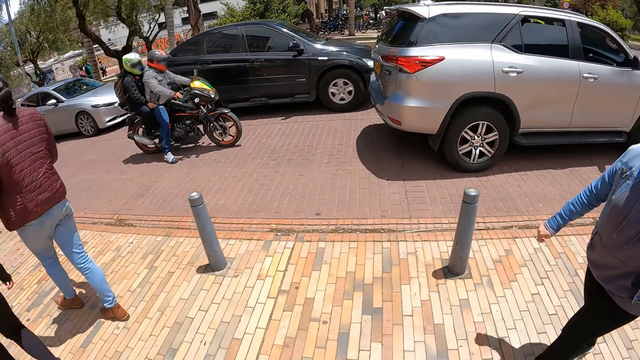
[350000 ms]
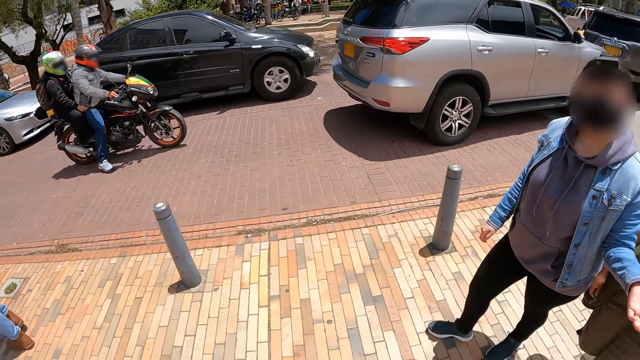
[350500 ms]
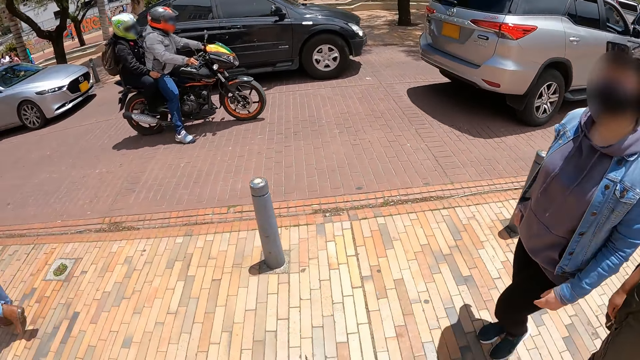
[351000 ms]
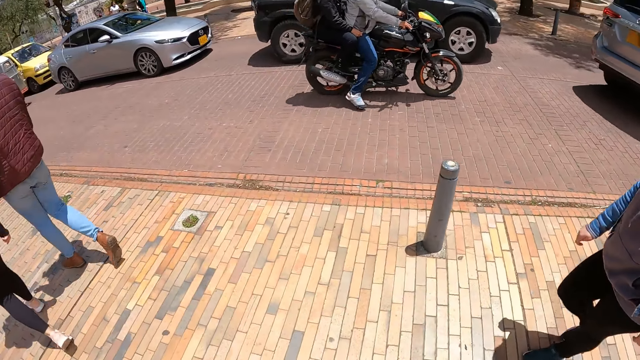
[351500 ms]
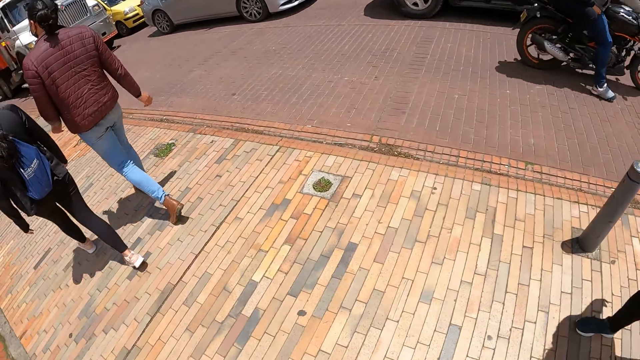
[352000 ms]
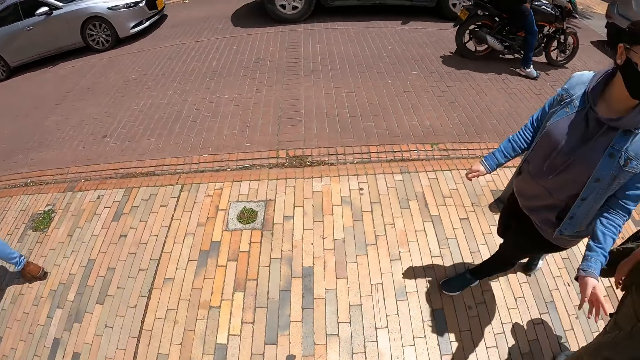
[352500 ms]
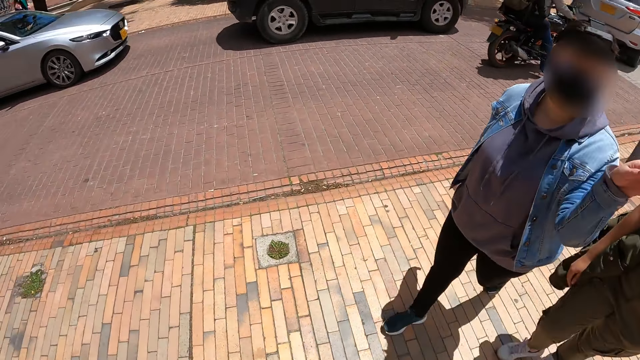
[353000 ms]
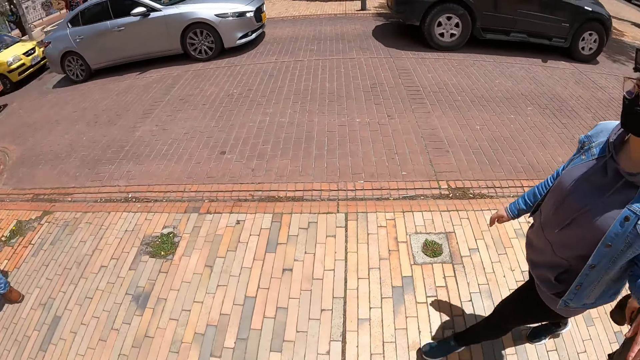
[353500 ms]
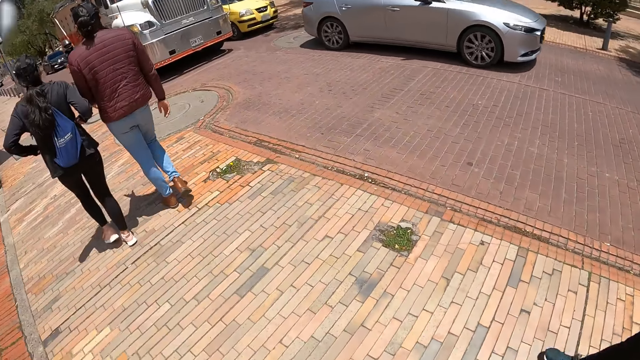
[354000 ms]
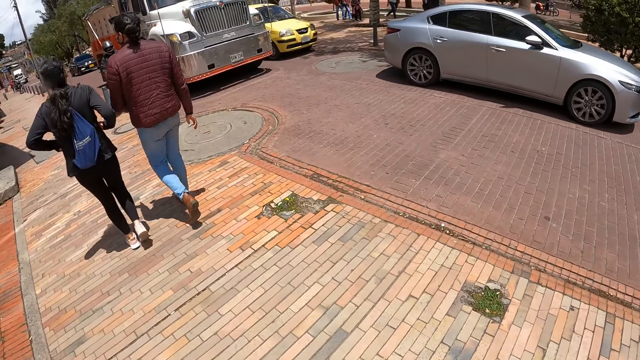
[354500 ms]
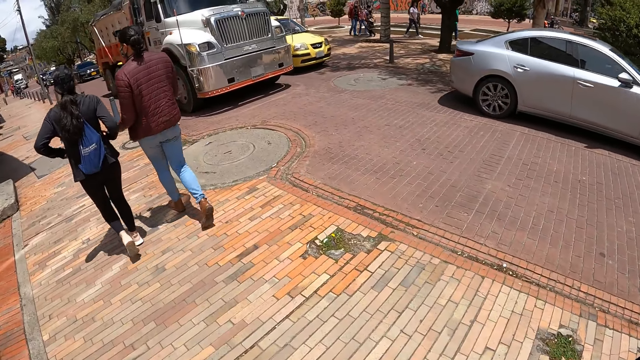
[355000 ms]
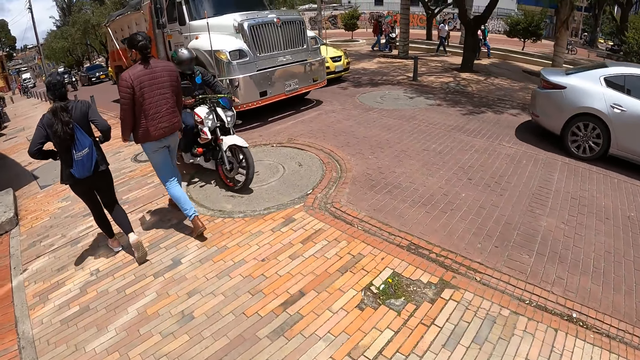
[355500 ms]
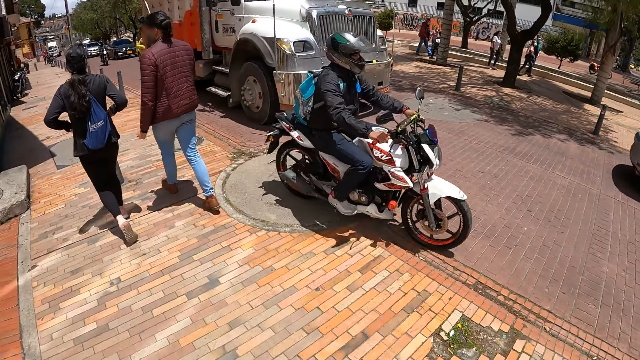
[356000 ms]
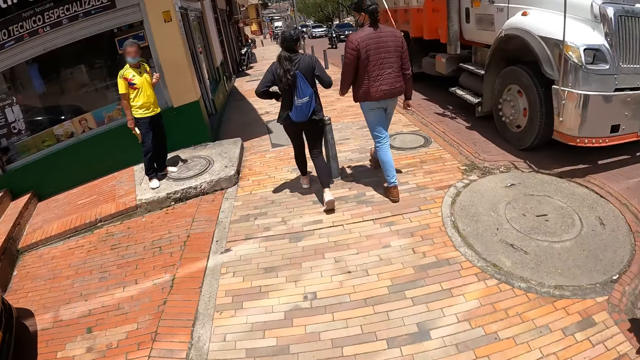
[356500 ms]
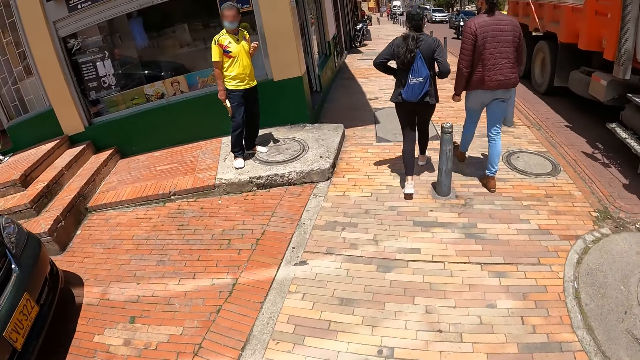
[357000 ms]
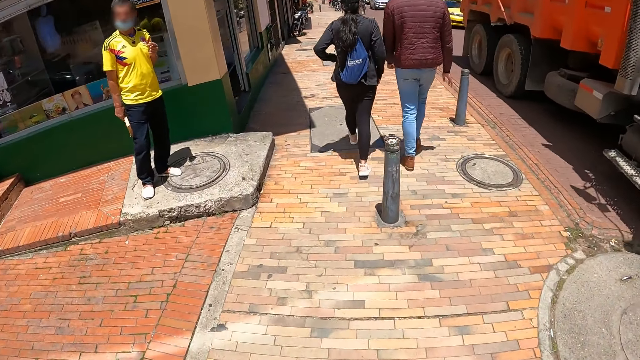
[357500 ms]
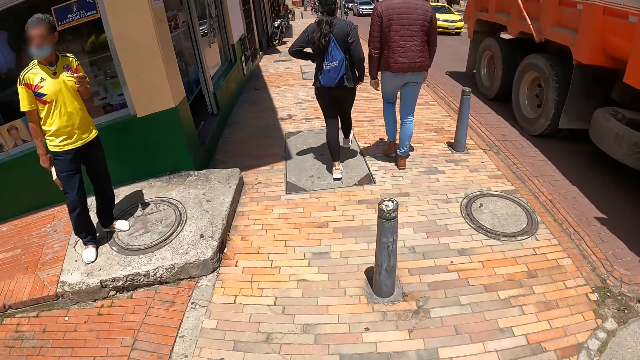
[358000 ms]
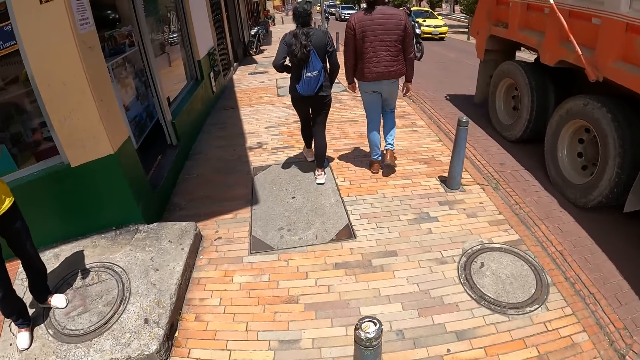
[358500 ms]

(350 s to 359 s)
The camera wearer looks at a woman. The woman walks around the open area and does a hand gesture. The camera wearer walks in the open area. They look at the woman. The woman does a hand gesture. The camera wearer walks around the open area. The woman walks in the open area.

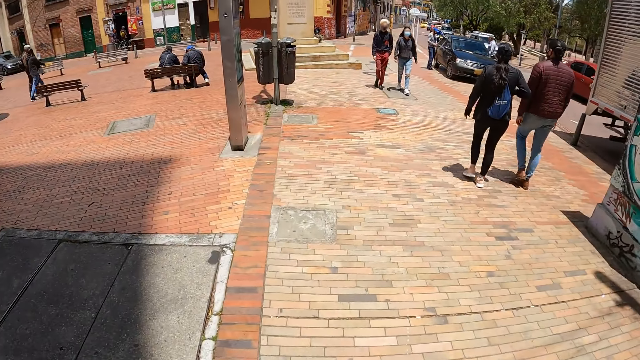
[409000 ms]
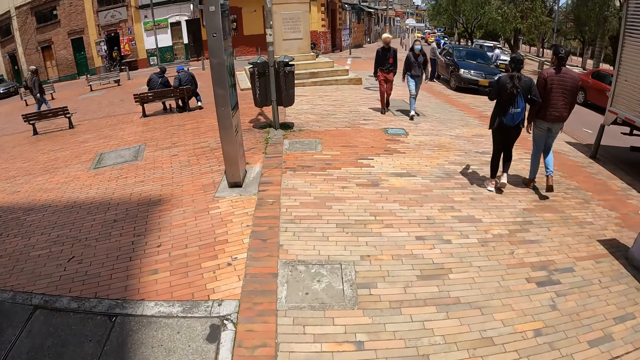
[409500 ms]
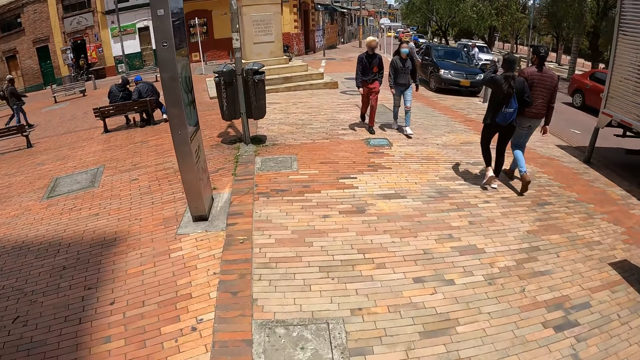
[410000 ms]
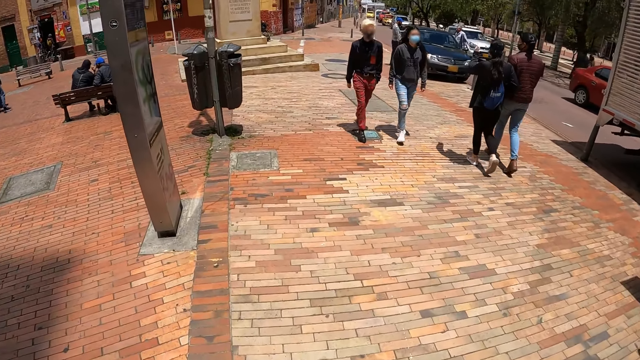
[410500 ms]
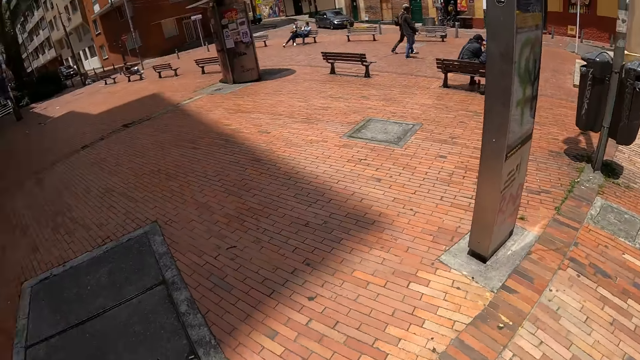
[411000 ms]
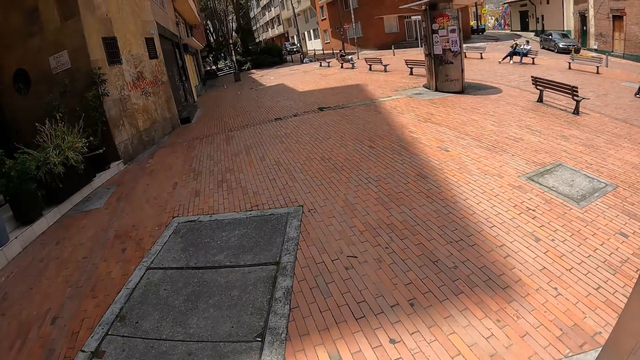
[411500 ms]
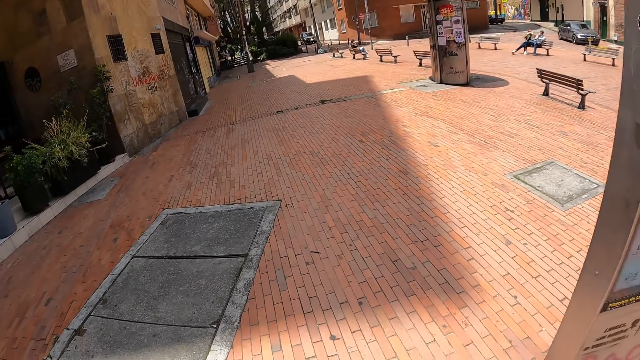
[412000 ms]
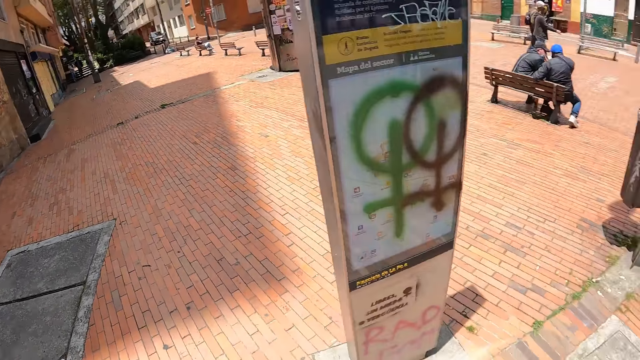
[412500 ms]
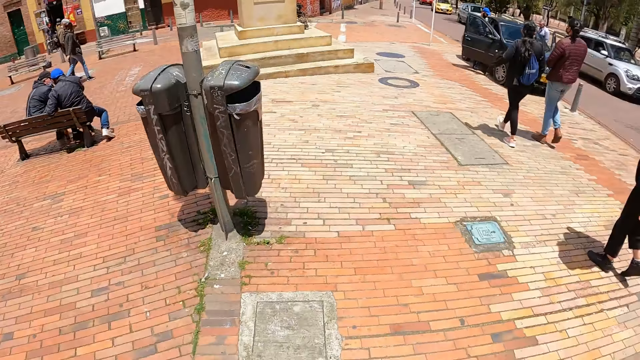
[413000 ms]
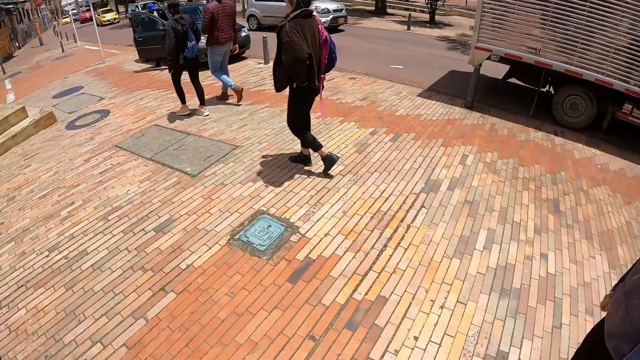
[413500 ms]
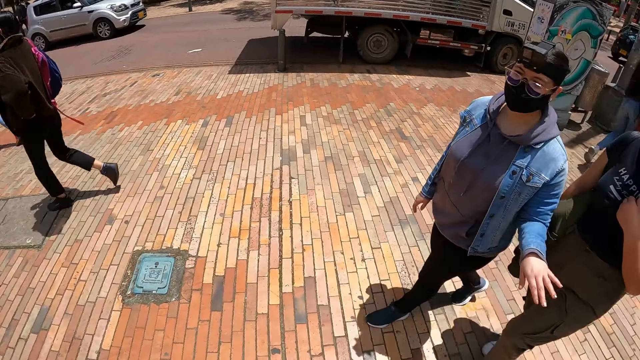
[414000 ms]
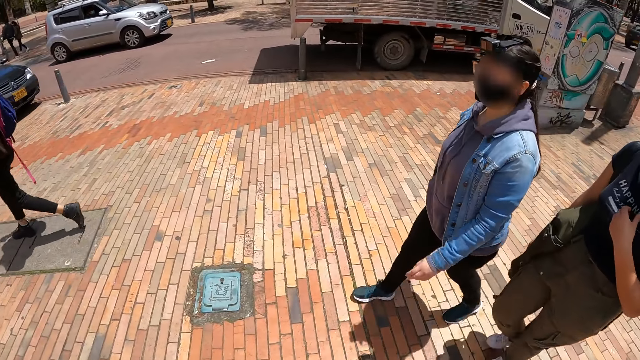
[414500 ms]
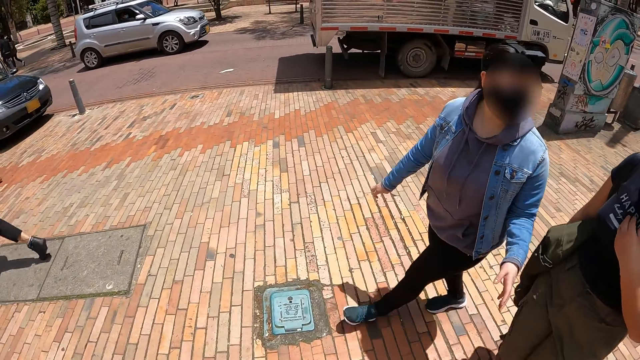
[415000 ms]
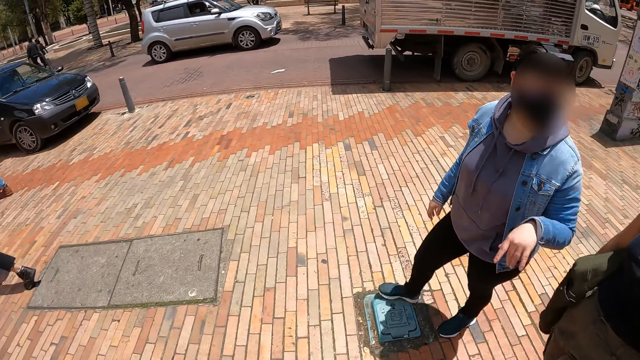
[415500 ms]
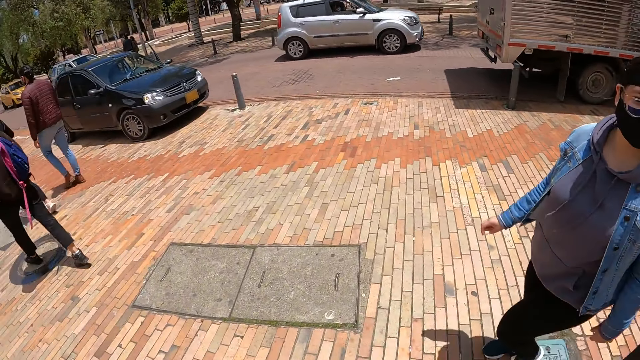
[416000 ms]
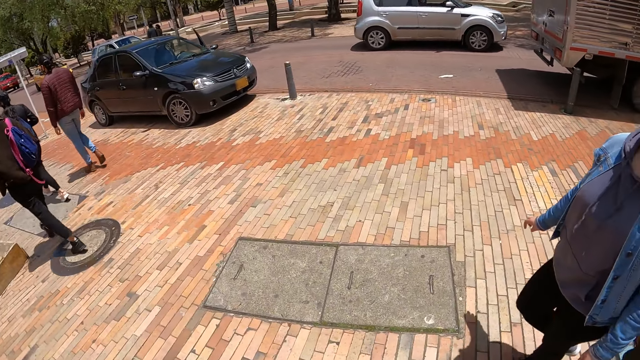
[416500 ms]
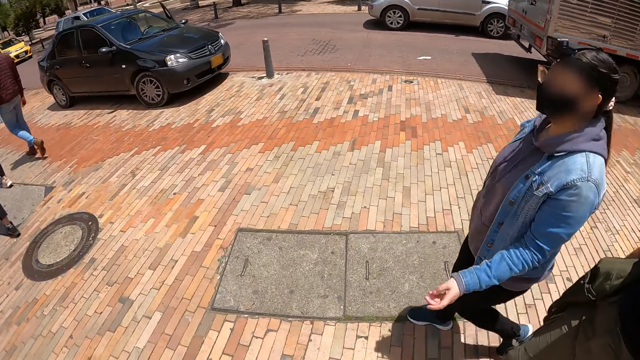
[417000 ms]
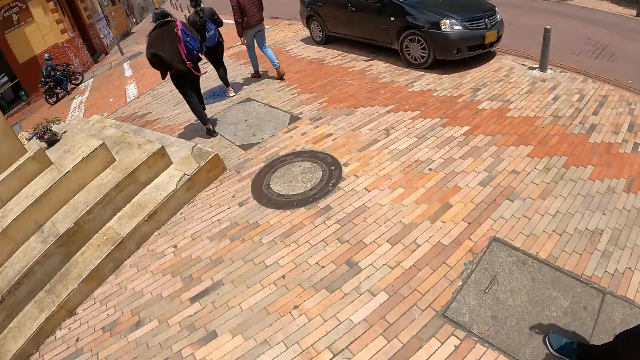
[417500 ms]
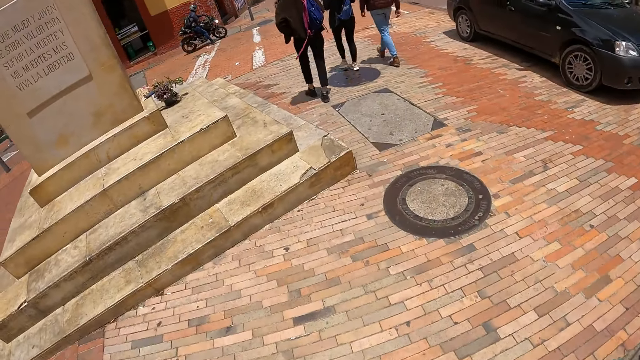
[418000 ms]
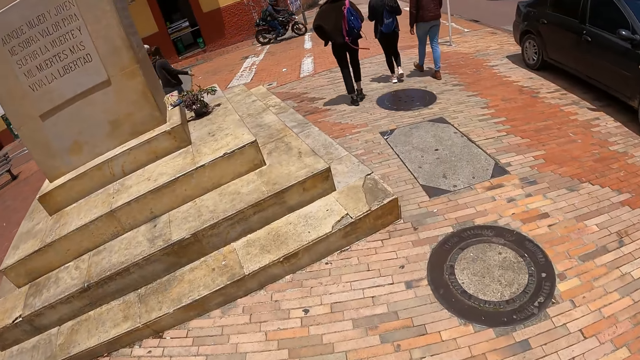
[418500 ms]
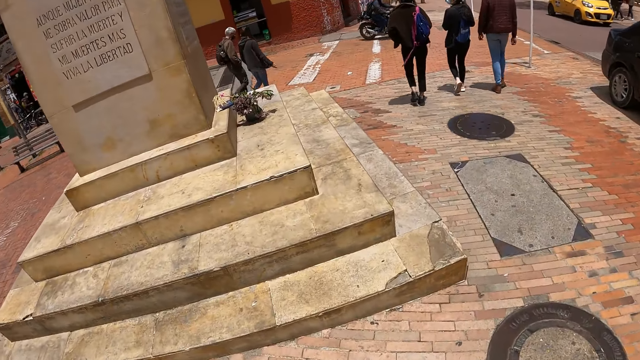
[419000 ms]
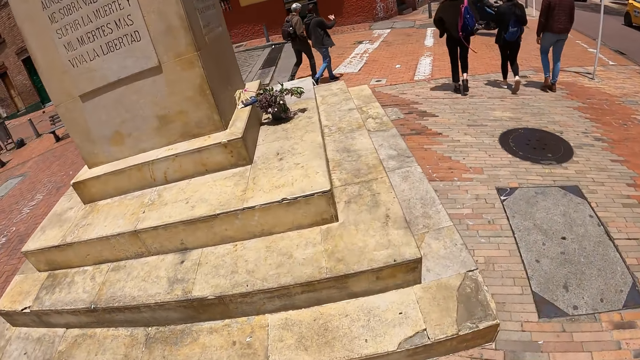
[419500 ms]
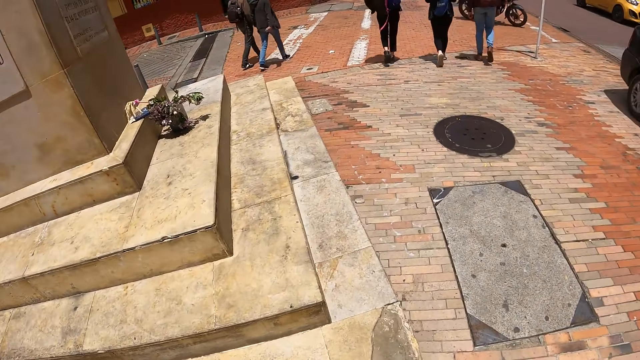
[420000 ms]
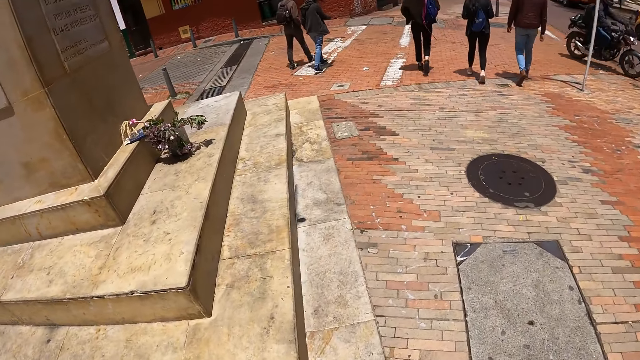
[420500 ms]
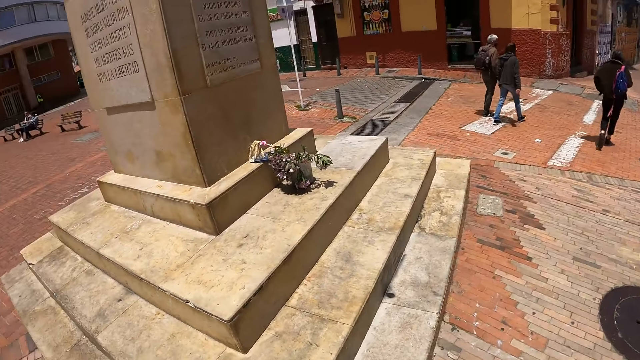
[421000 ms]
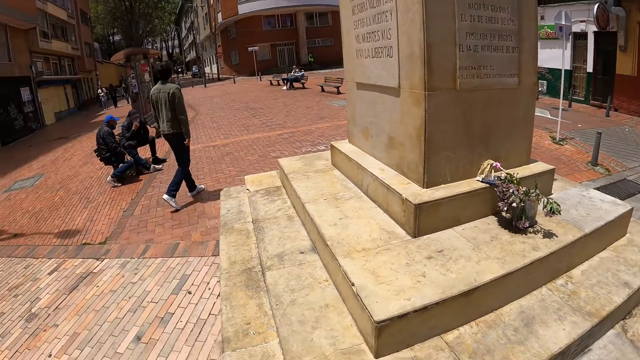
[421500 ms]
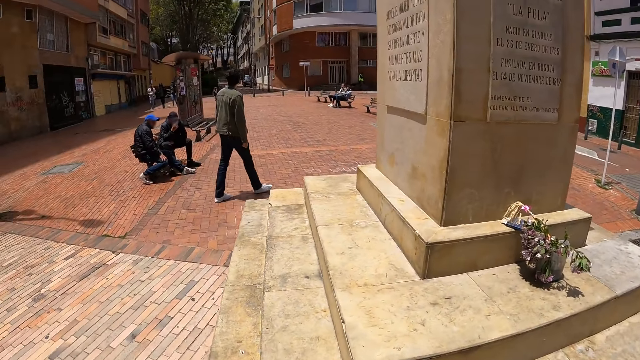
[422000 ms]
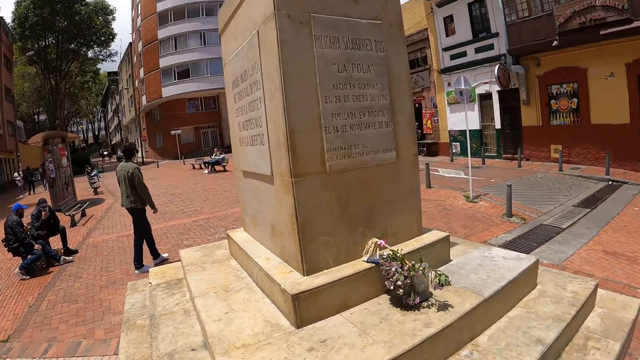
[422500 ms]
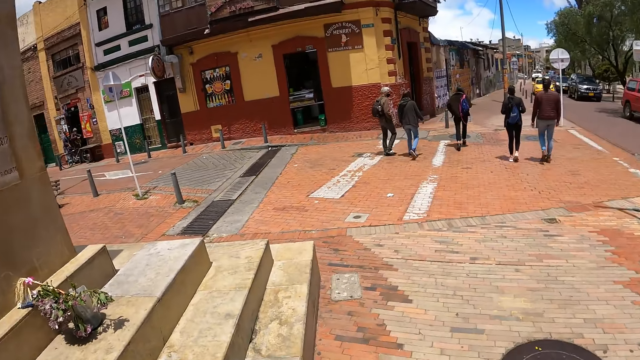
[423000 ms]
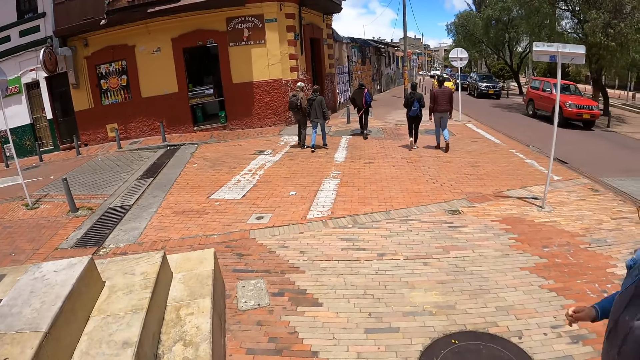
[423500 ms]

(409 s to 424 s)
The camera wearer looks around the open area. They look at a woman. The woman does a hand gesture. The camera wearer walks around the open area. Another woman walks in the open area. The first woman walks in the open area and does a hand gesture. The camera wearer walks around the open area. The other woman walks in the open area. The first woman walks in the open area. The camera wearer looks around the open area. A man walks around the open area. The camera wearer looks around the open area.
